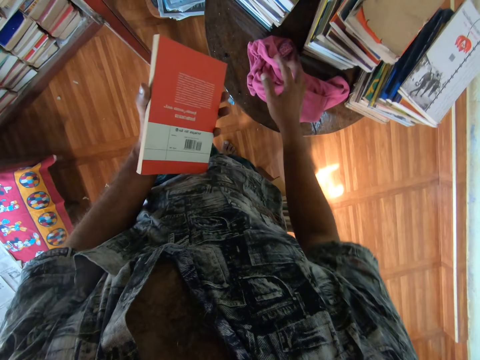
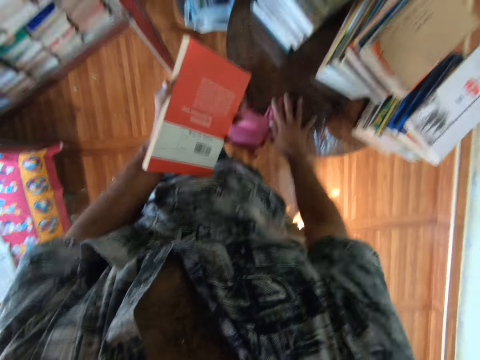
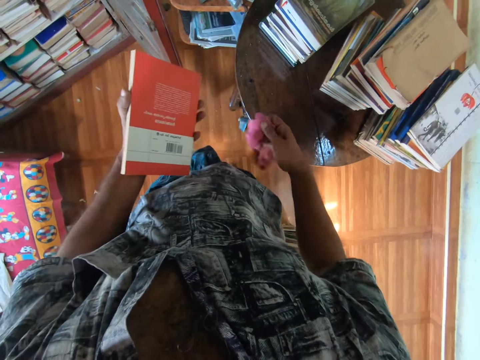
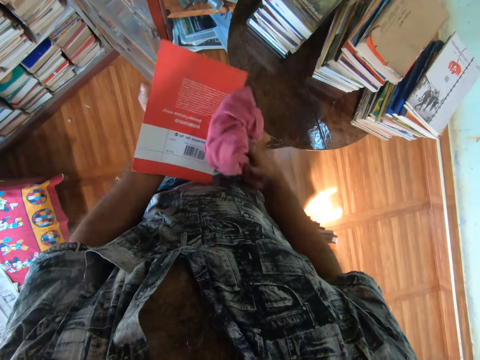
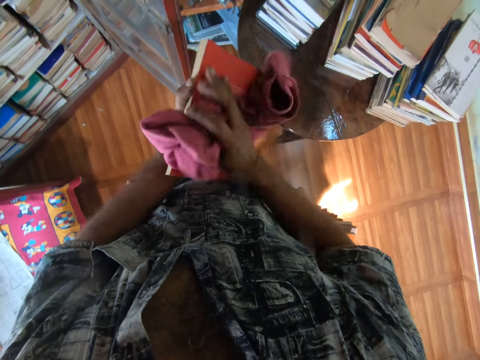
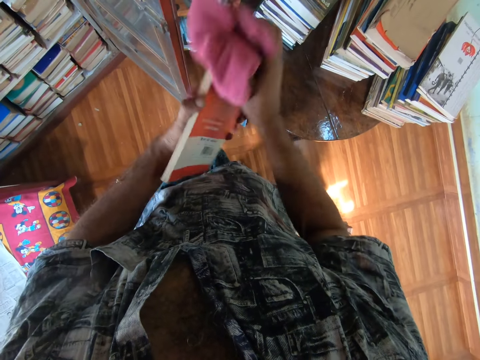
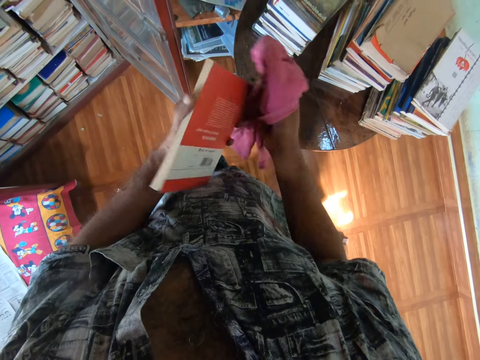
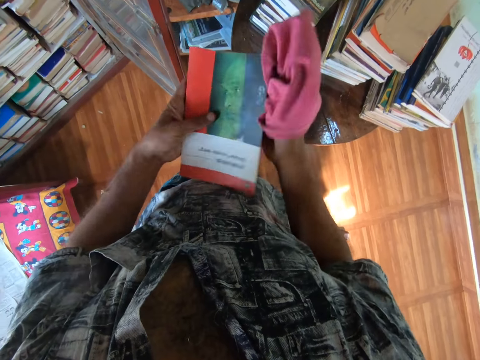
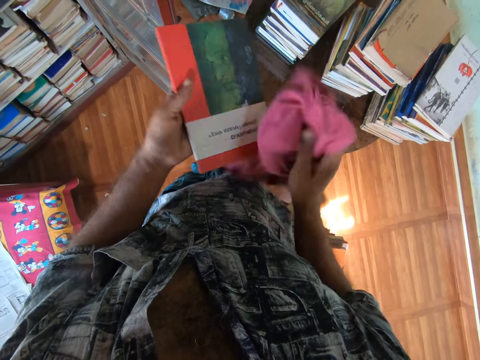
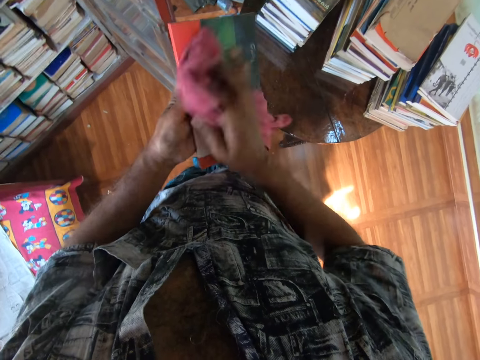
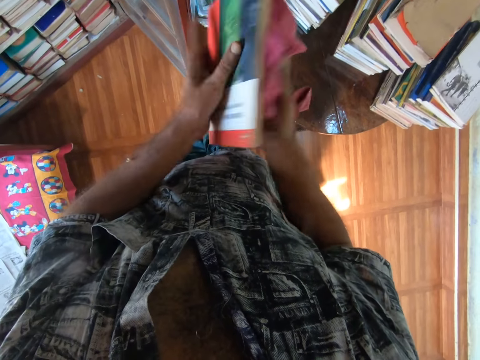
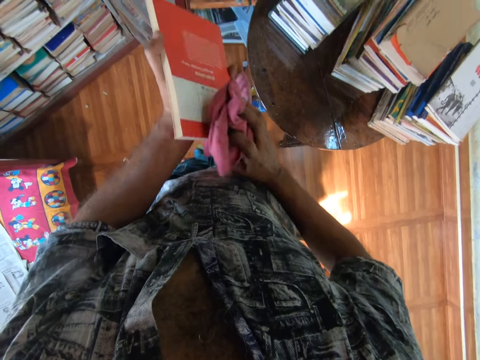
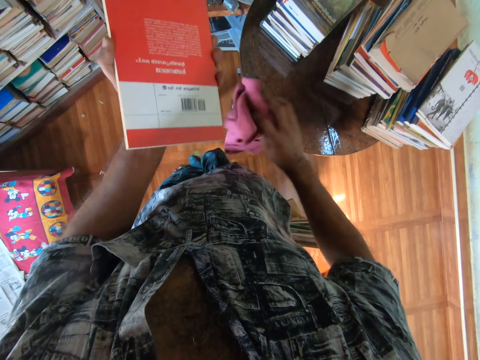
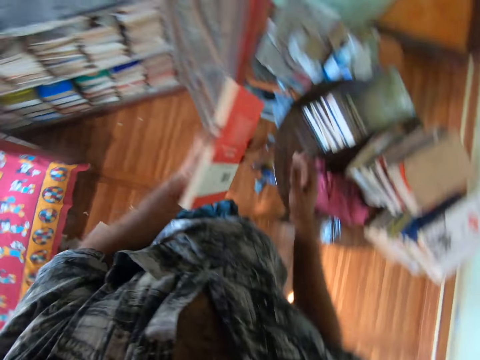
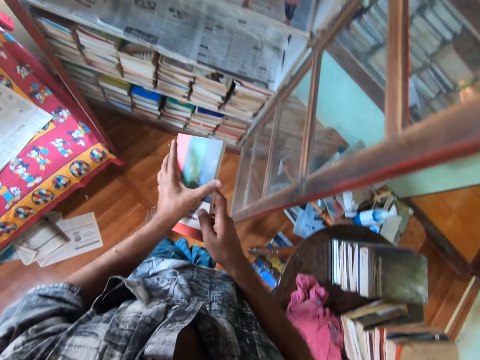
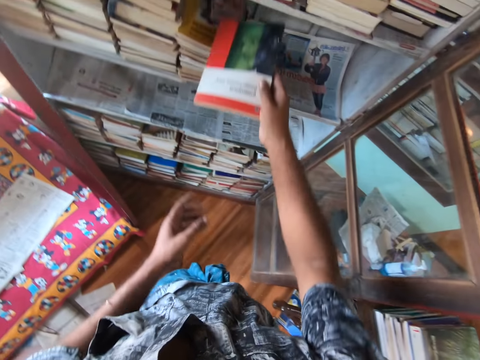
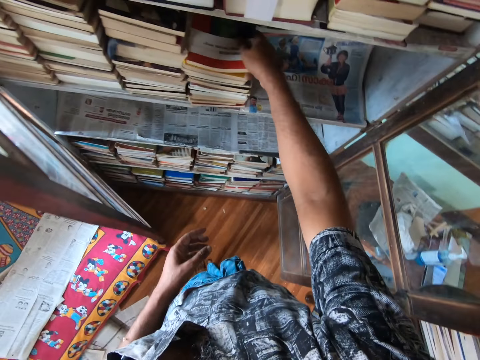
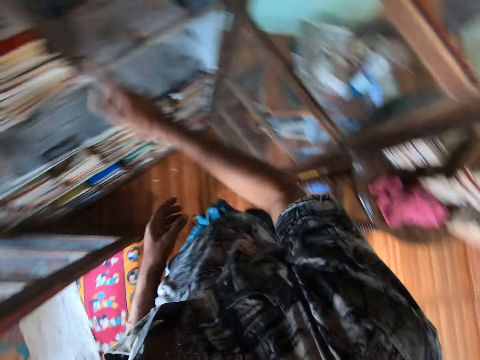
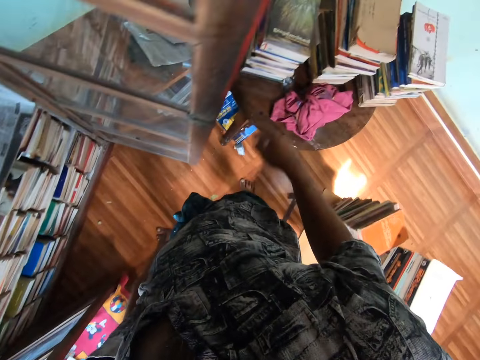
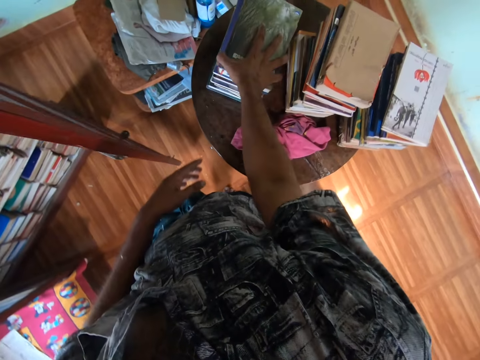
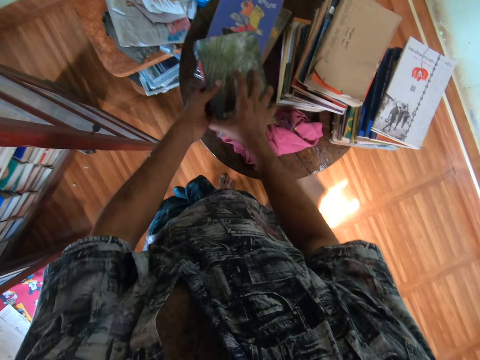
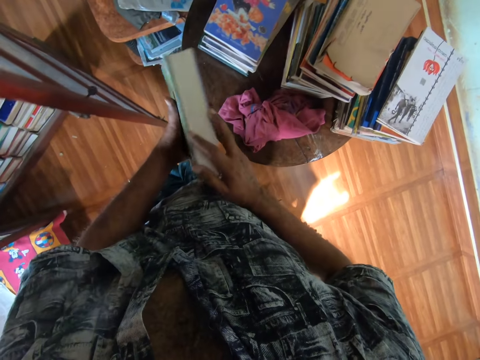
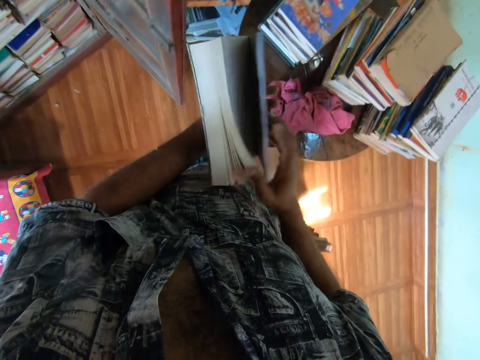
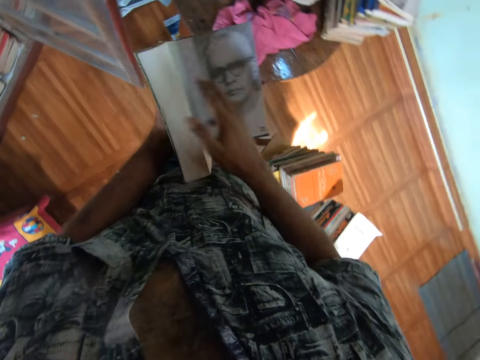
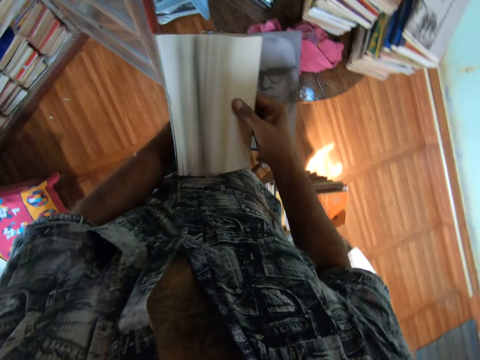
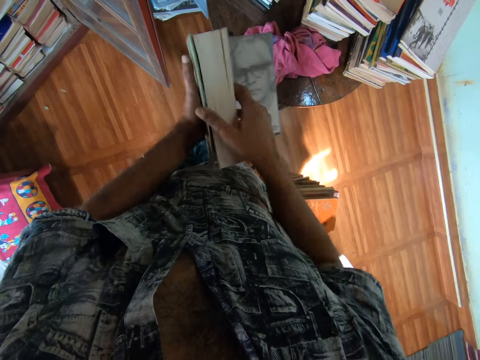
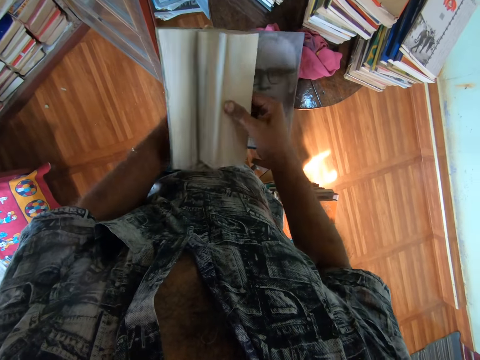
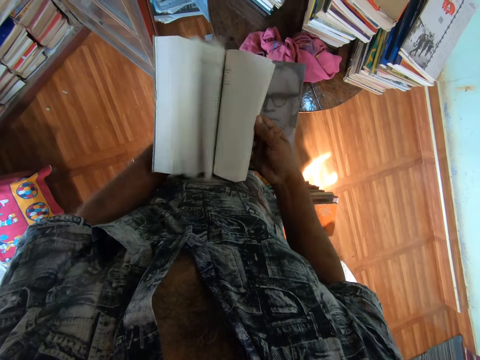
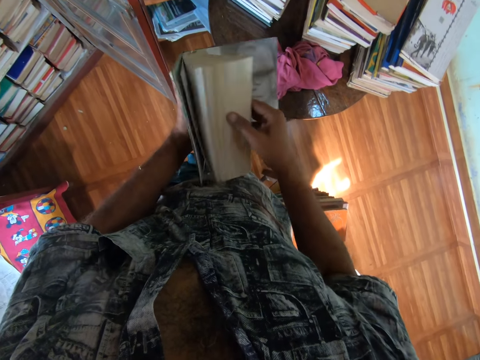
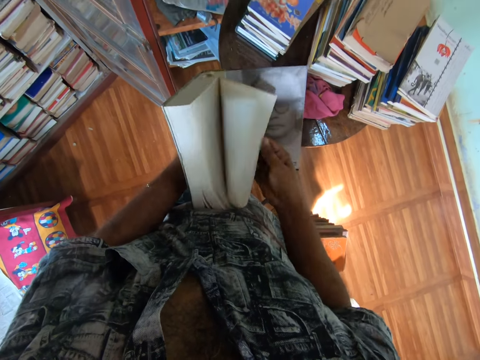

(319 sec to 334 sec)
The camera wearer picks up a piece of cloth from the table. He wipes the book with the piece of cloth. He puts the piece of cloth on the table. He puts the book in the book shelf. He picks up the book with his right hand. He opens the pages of the book.

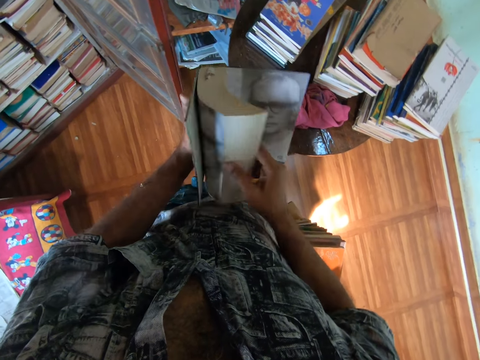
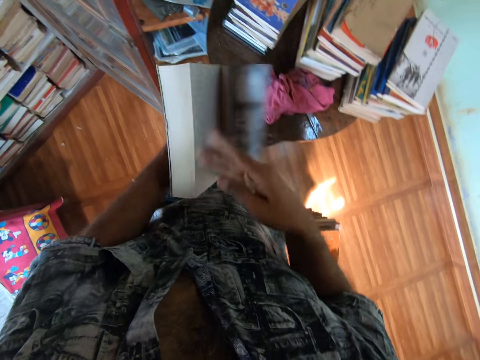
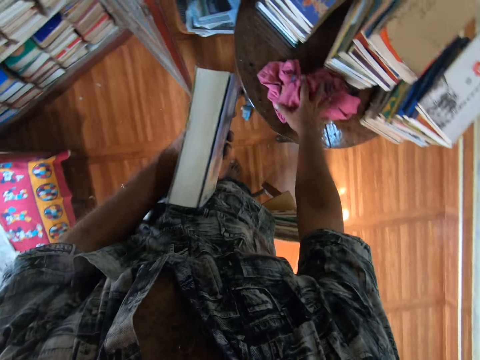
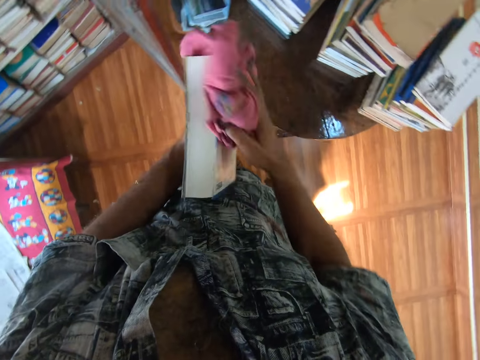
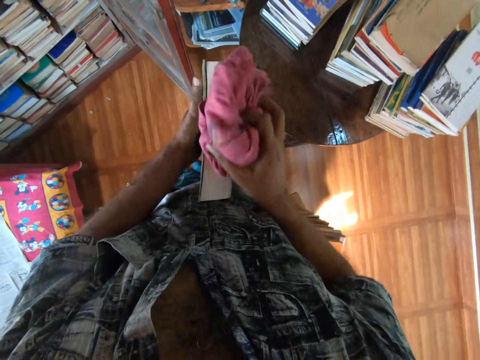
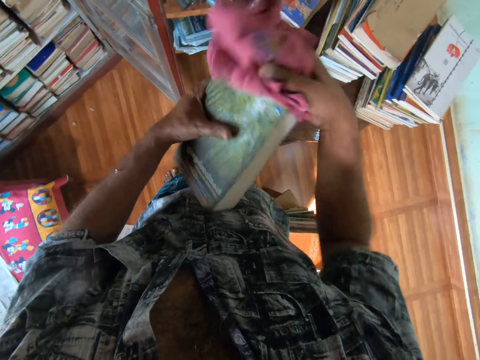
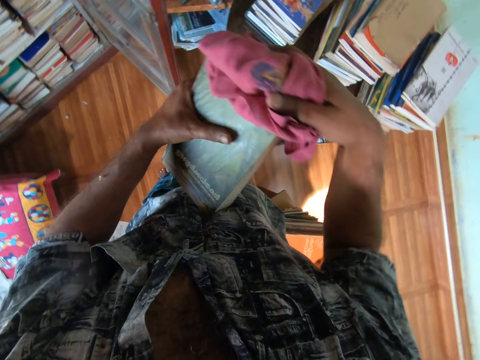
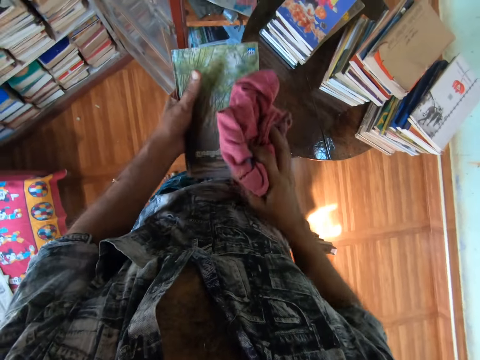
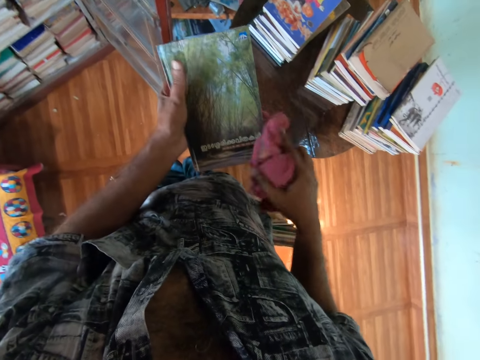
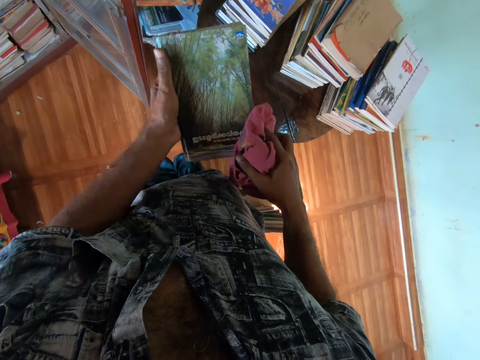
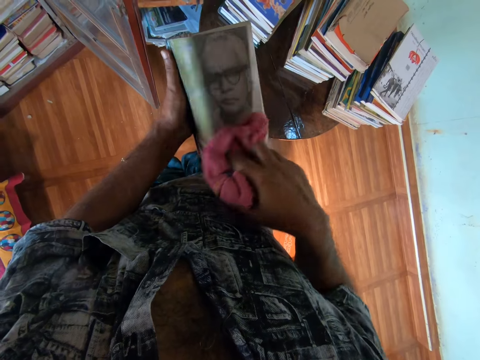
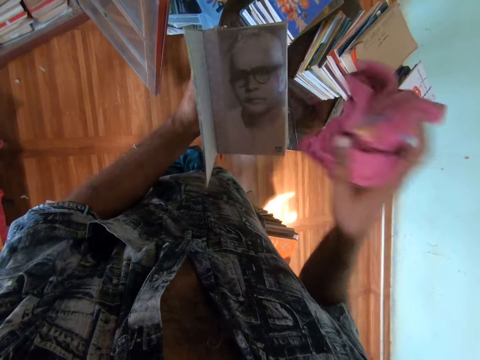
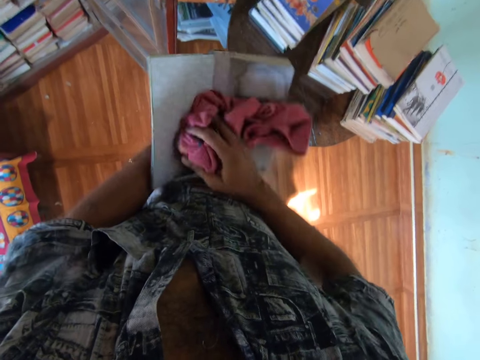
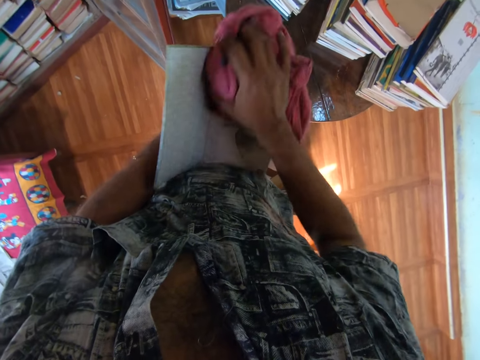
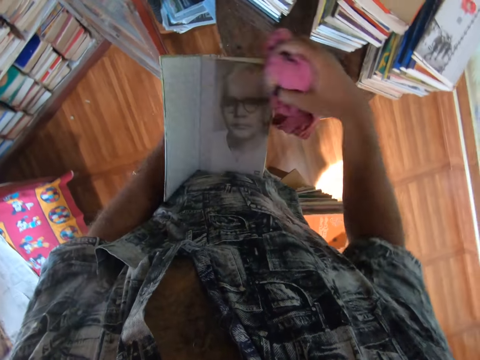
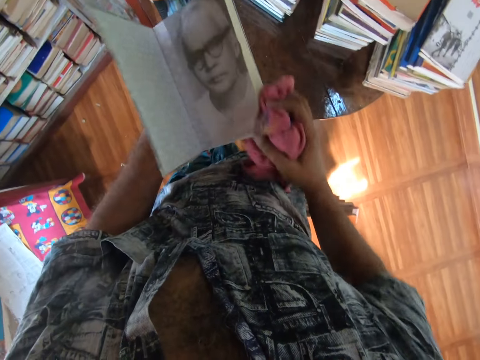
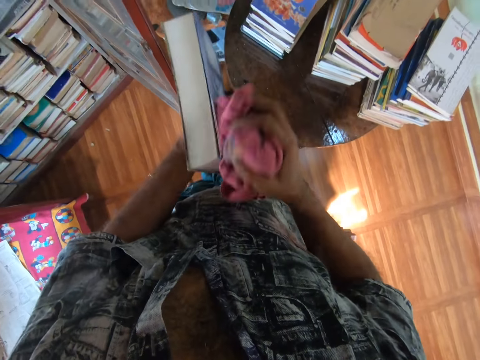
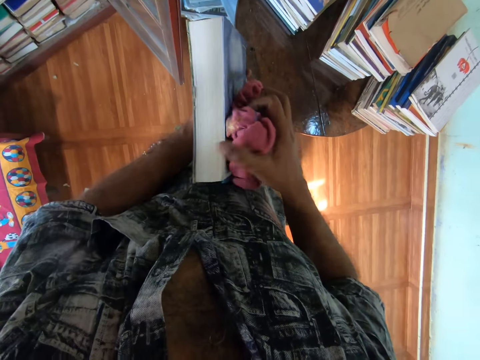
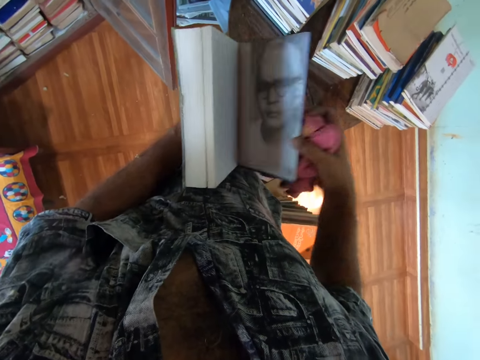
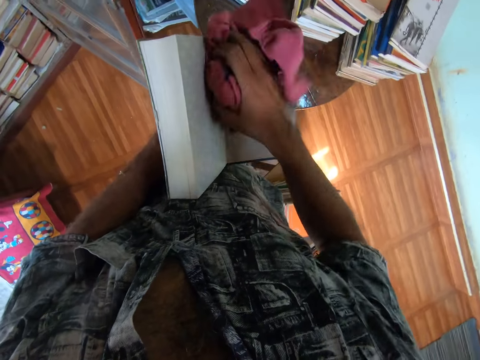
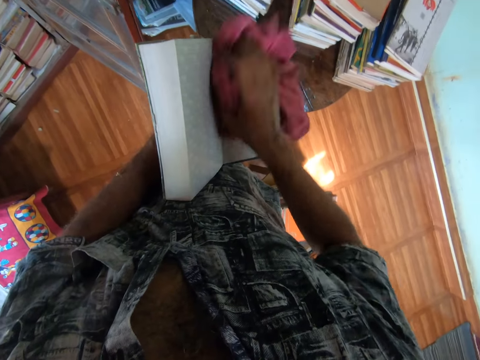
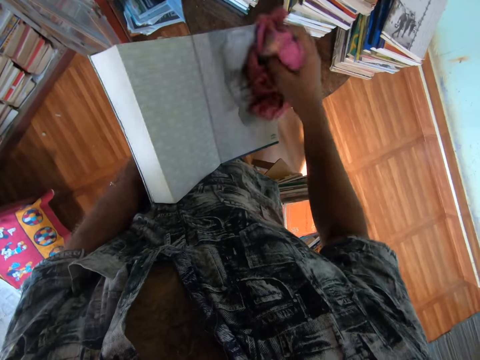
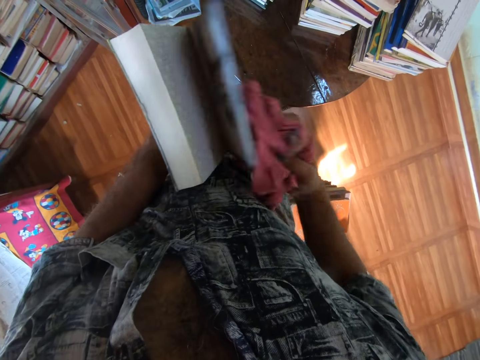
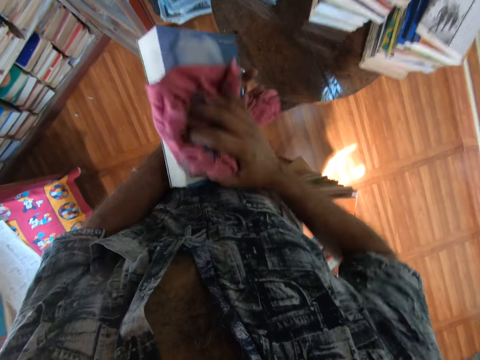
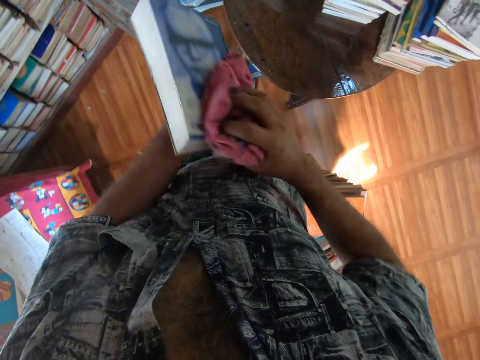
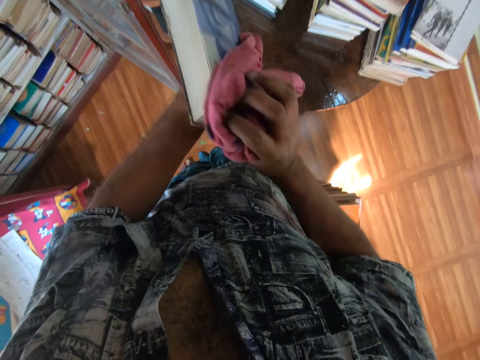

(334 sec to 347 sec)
The camera wearer picks up a piece of cloth from the table. They wipe the book with the piece of cloth.
